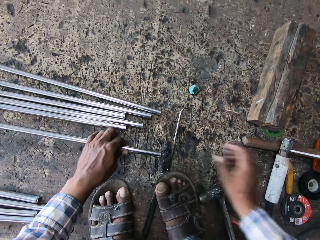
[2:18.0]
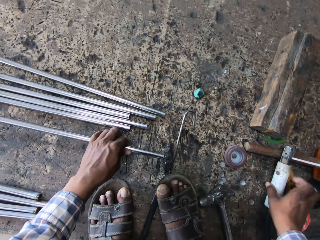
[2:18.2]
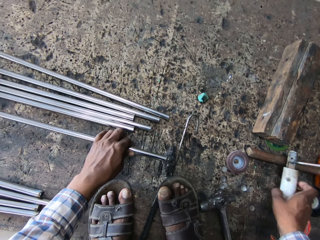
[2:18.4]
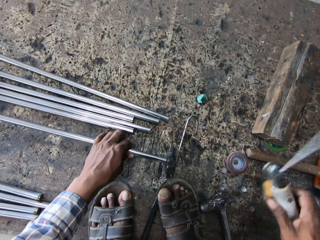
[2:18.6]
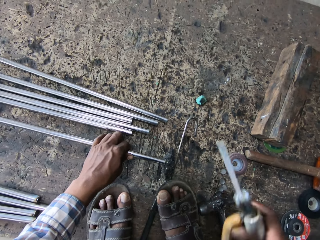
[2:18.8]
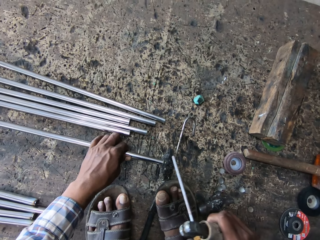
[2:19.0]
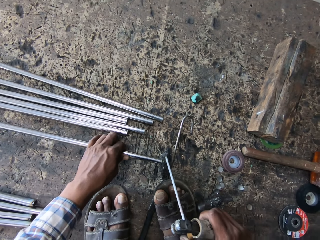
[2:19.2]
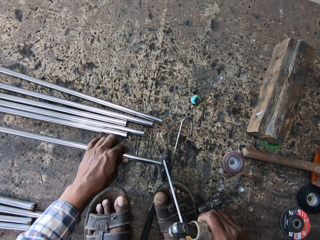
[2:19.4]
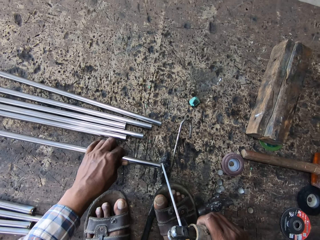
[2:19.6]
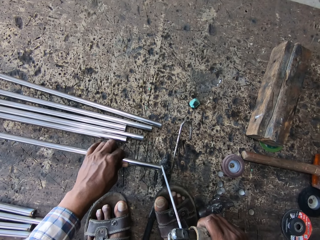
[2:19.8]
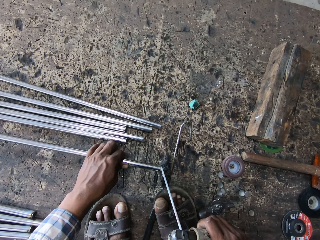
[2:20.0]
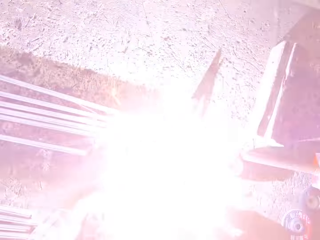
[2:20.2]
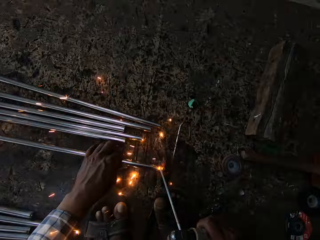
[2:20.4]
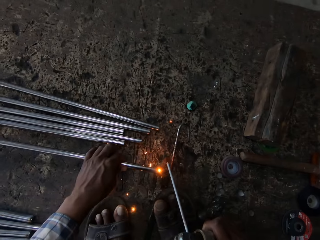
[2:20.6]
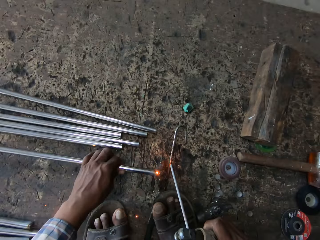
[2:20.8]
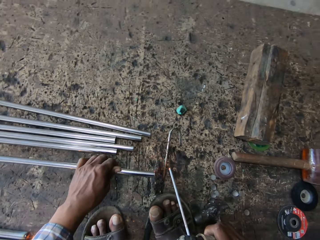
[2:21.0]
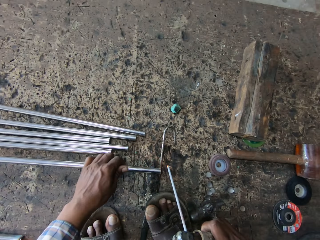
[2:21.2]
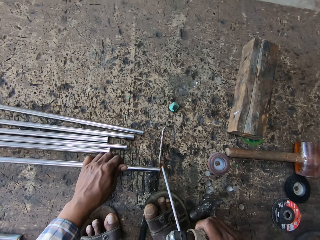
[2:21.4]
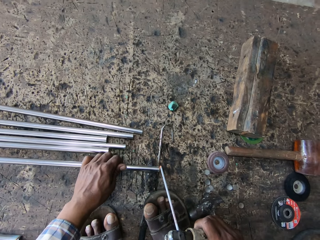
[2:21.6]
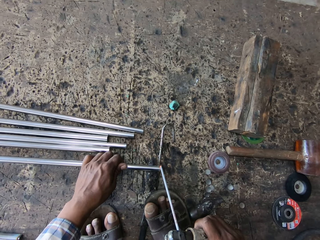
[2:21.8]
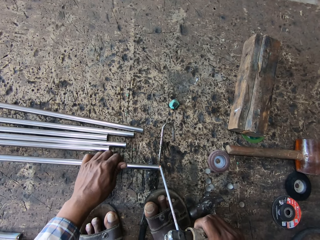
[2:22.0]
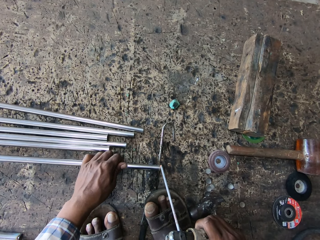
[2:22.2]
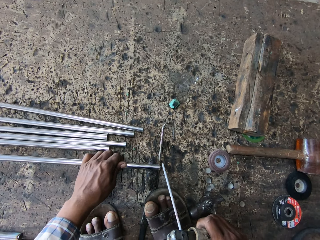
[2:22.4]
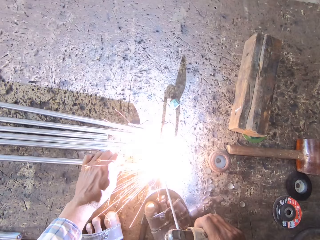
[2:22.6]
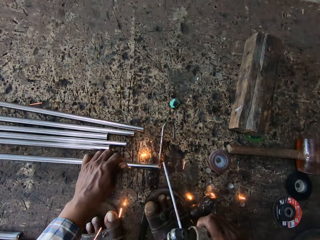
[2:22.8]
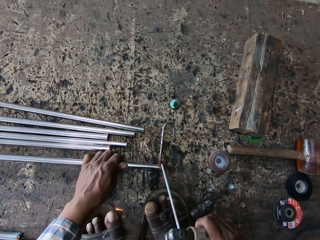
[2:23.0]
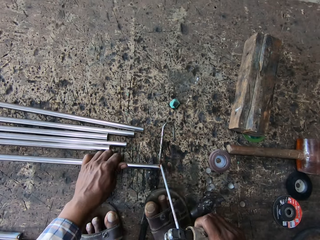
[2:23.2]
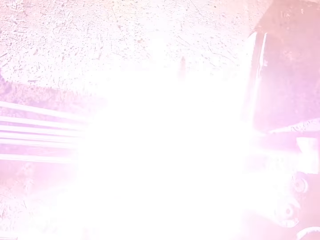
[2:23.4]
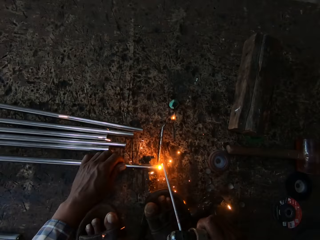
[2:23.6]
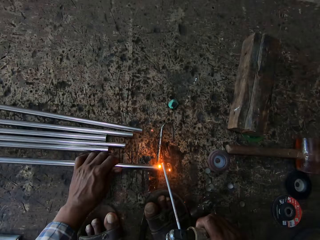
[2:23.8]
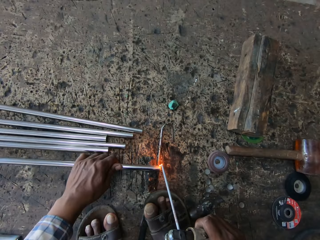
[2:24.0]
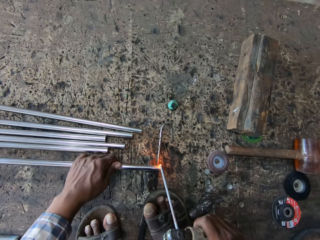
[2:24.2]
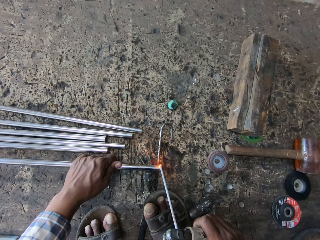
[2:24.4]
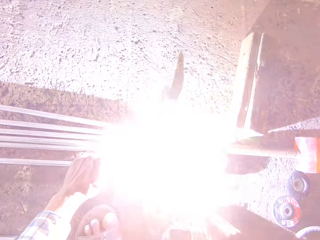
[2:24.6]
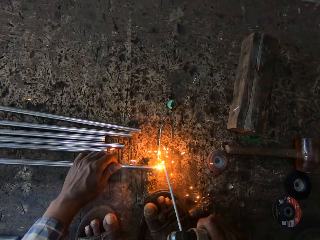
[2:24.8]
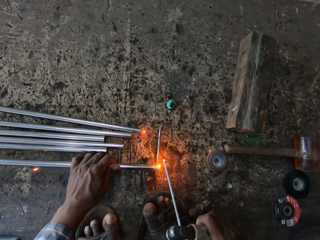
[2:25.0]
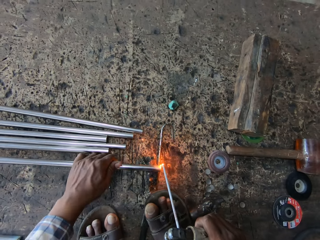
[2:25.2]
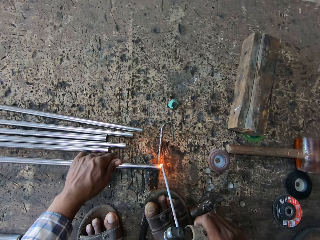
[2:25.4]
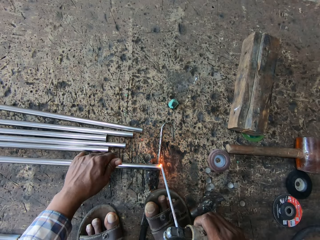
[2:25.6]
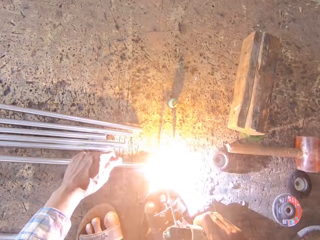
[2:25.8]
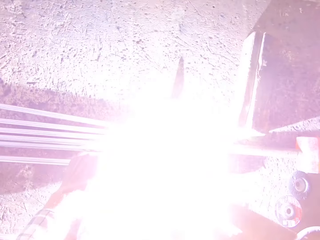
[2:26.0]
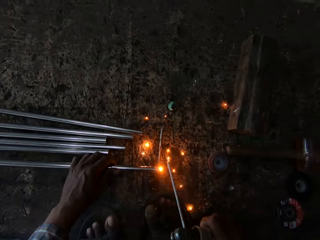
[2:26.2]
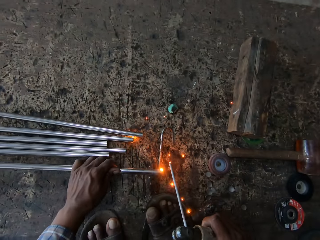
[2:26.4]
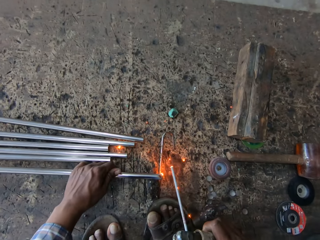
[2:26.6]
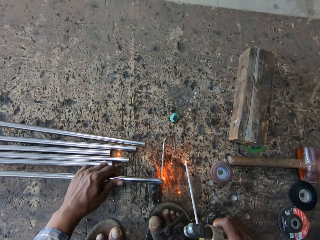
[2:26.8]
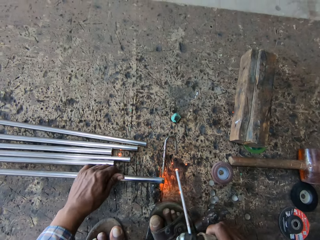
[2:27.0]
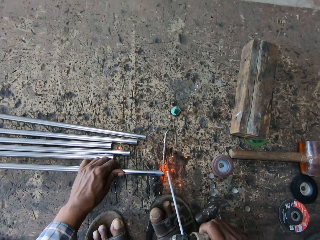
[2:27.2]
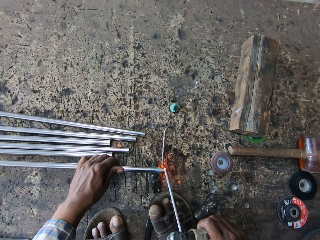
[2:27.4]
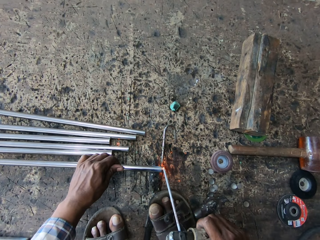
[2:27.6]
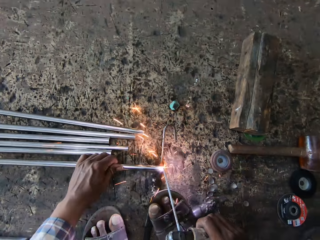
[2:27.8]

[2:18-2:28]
The camera wearer picks up the welding torch. They hold the electrode holder. They weld the metal.

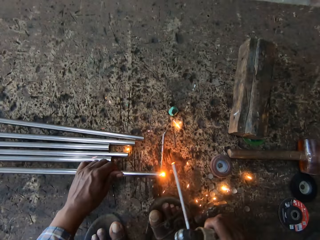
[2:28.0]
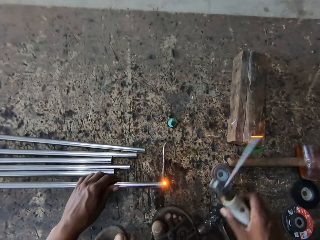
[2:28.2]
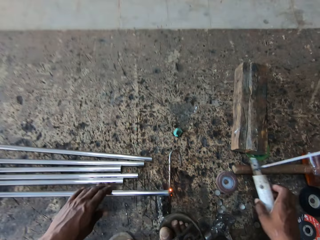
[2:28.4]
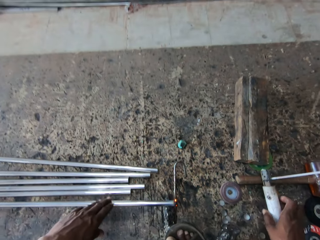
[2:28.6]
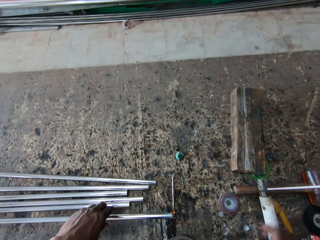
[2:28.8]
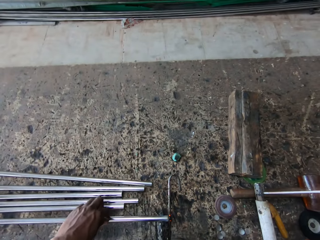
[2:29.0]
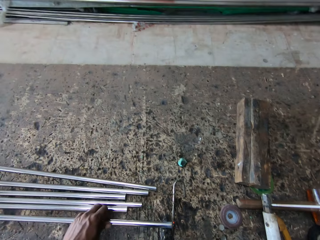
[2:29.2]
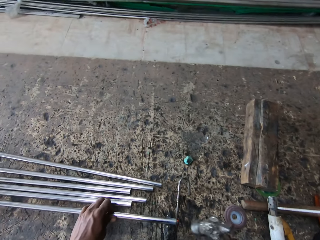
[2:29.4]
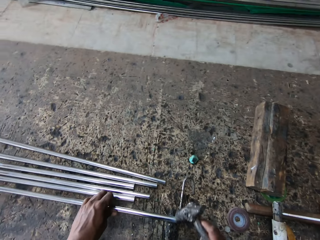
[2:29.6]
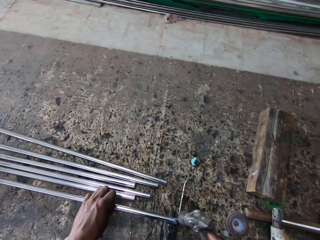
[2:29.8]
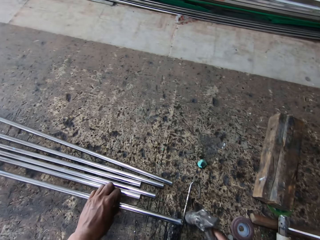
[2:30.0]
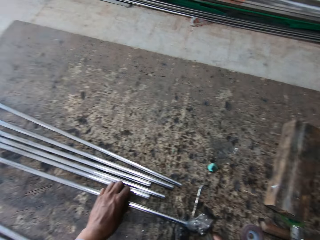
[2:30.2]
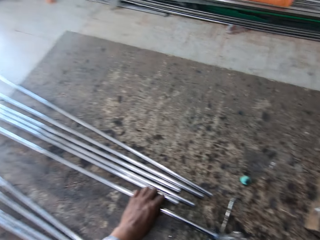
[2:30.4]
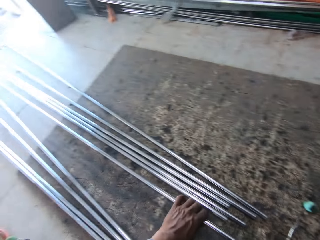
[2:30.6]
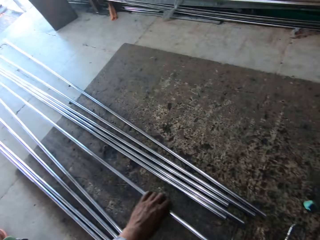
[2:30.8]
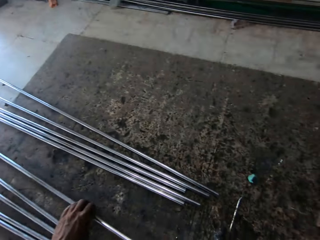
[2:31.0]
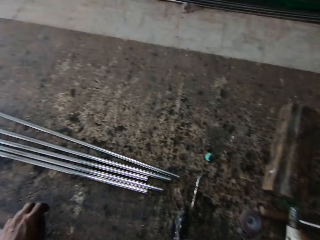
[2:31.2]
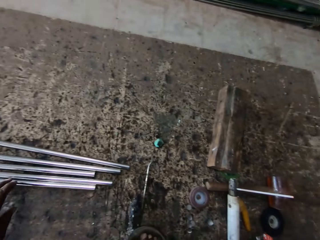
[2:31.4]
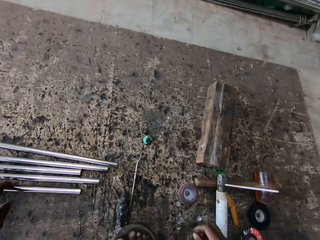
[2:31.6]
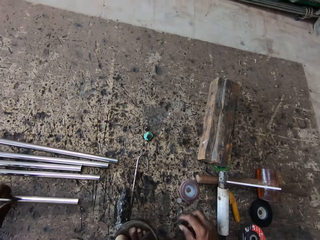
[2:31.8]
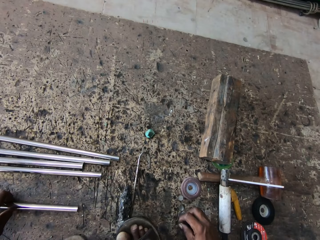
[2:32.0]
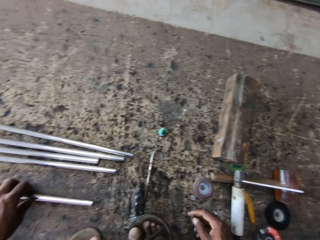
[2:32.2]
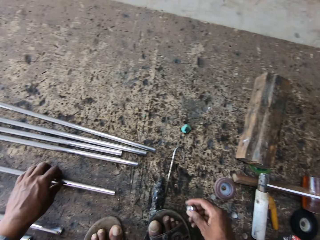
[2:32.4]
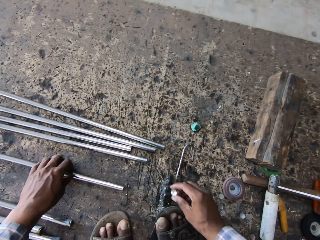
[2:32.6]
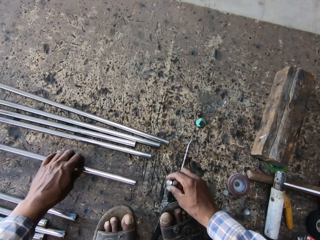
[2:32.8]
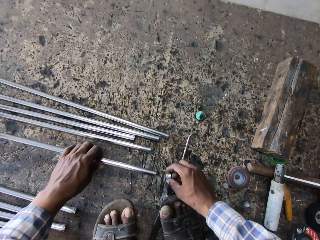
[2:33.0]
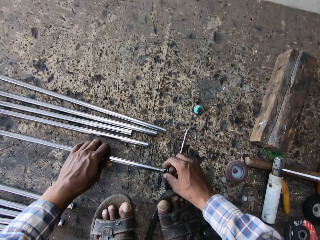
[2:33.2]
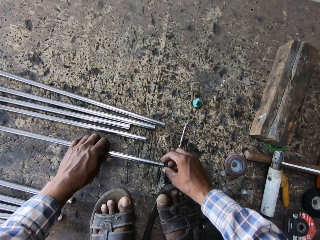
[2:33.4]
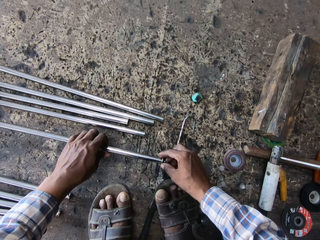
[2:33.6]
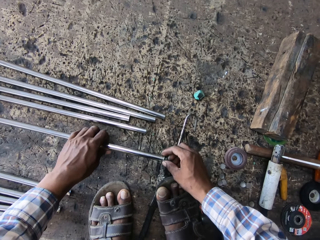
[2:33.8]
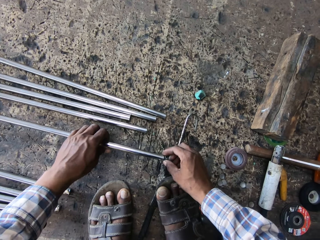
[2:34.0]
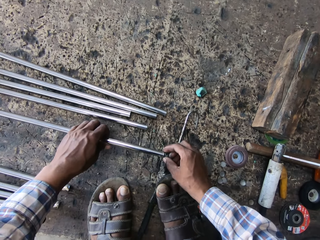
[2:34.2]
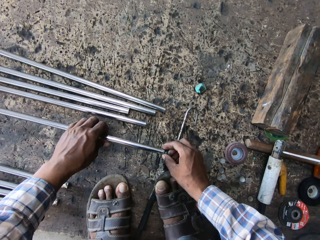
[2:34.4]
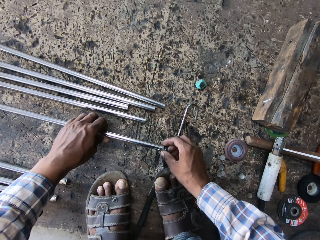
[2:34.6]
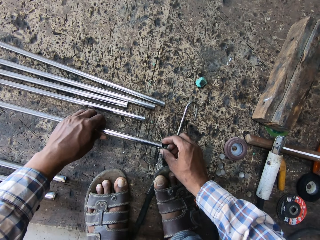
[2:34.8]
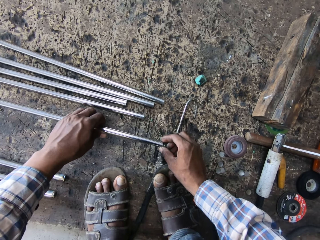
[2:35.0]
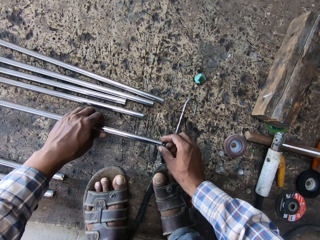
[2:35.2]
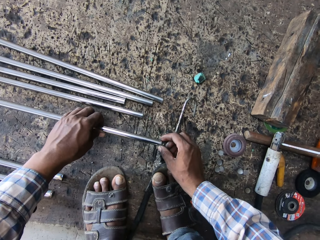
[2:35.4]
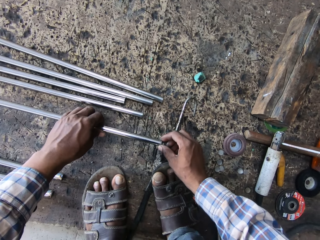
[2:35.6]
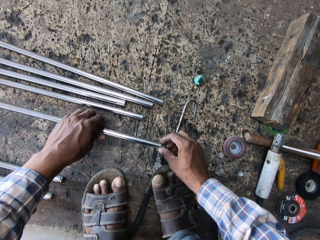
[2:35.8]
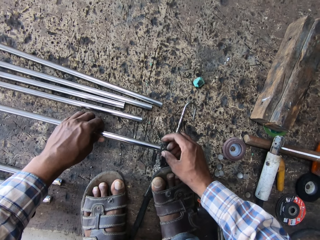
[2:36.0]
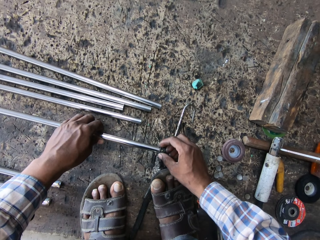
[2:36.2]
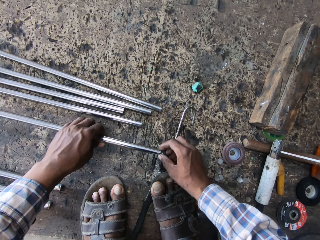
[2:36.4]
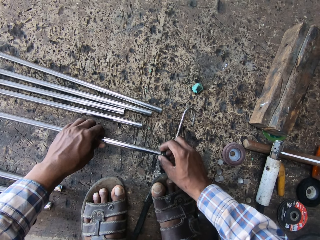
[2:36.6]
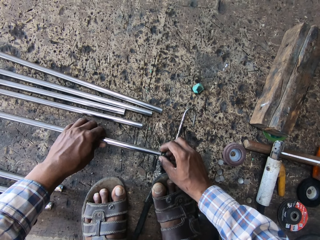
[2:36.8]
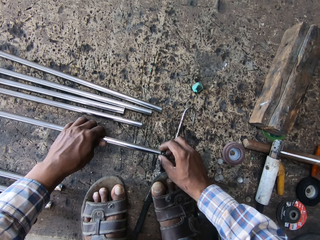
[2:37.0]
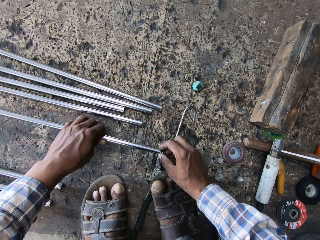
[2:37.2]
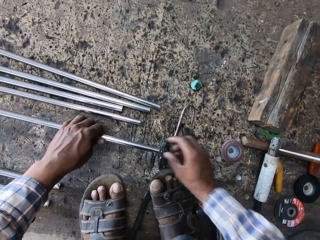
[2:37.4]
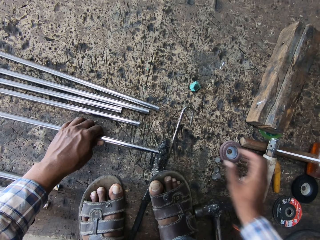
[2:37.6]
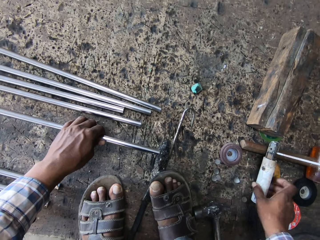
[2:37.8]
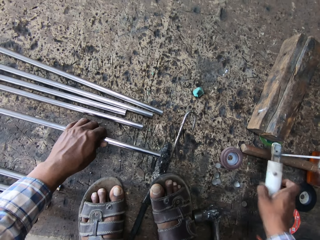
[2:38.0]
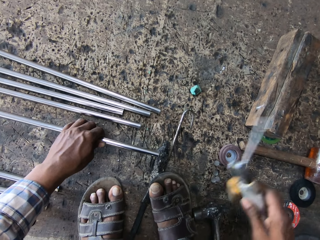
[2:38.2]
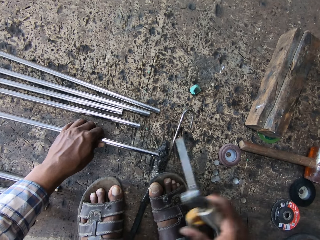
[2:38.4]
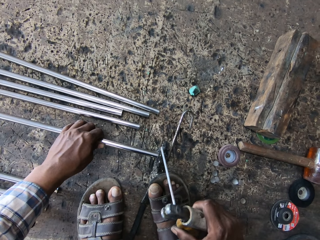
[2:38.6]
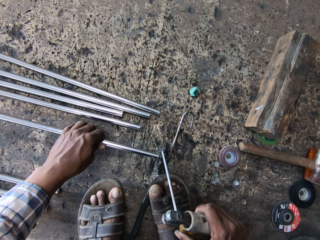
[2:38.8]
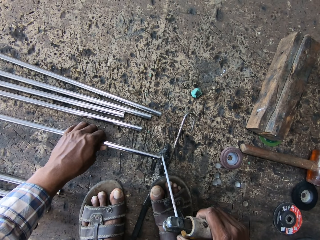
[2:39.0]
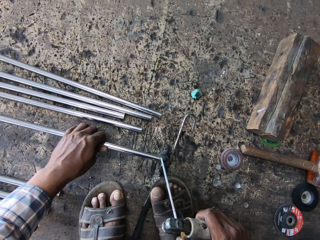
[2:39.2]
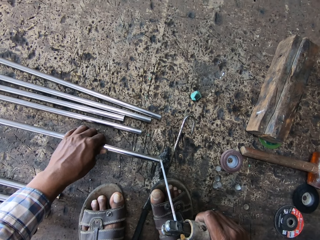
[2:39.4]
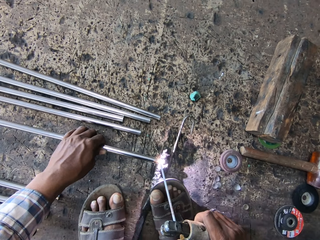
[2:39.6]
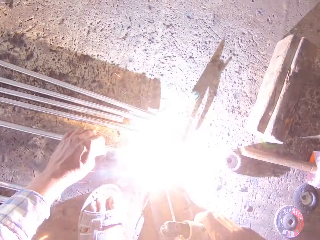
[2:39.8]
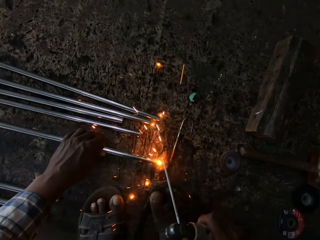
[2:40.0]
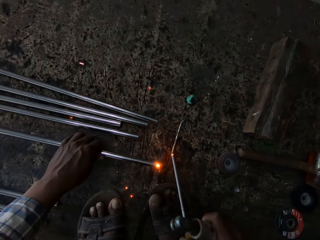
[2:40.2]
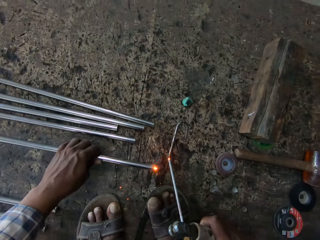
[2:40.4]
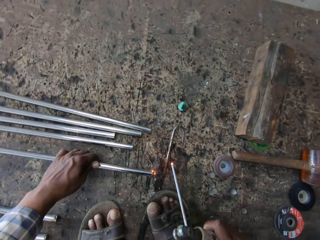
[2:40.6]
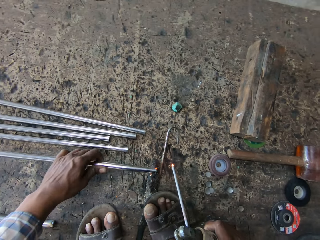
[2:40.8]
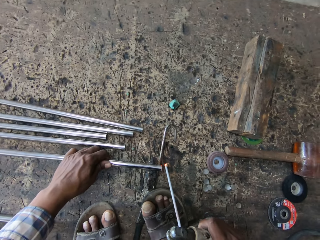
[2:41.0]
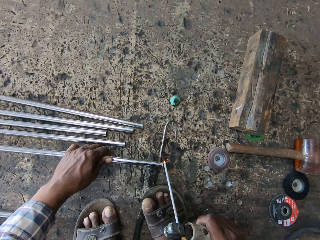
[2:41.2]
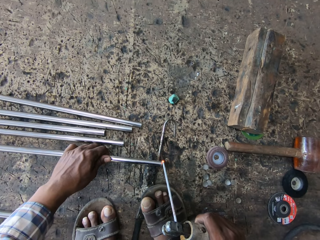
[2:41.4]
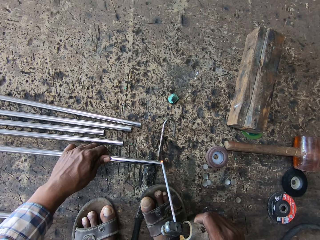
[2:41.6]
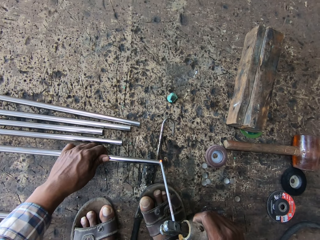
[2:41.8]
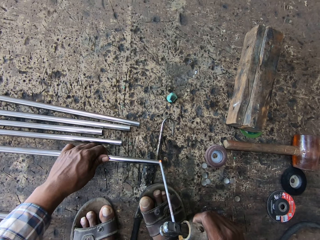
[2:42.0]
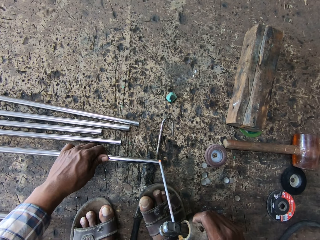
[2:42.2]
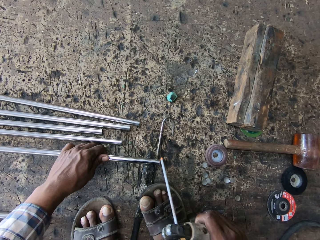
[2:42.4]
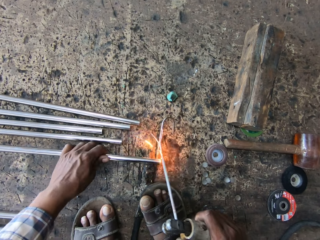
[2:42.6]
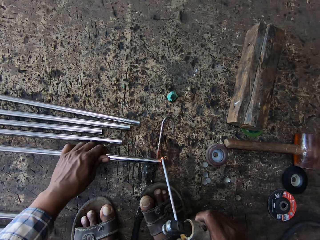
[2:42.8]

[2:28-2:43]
The camera wearer puts the welding torch down. They pick up a hammer. They hit the metal rod with the hammer. They hold the metal. They put the metal rod down. They pick up the metal rod. They pick up a metal cap. They fix the metal cap to the metal. They pick up the welding torch. They weld.
